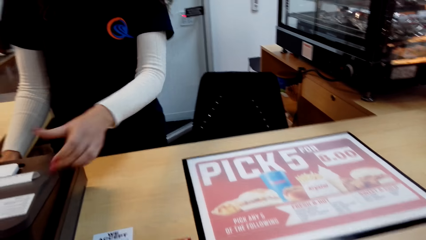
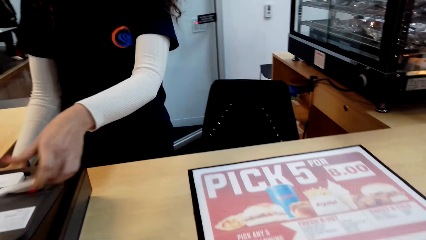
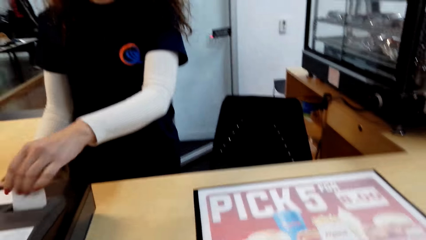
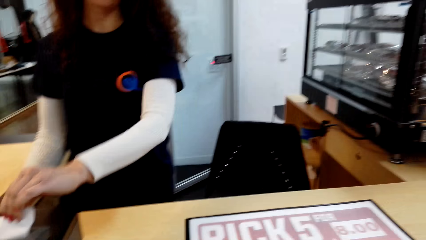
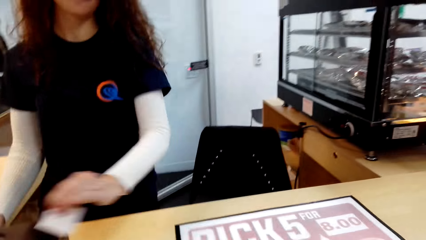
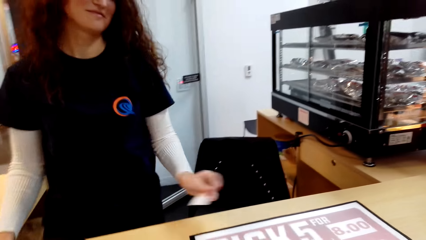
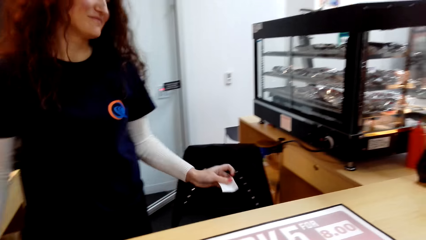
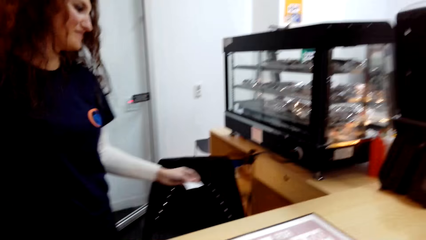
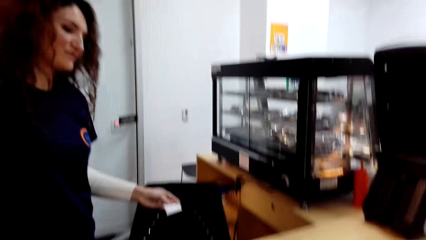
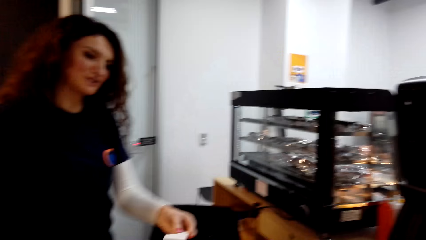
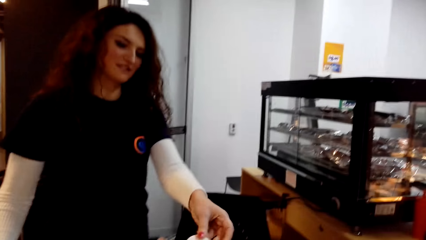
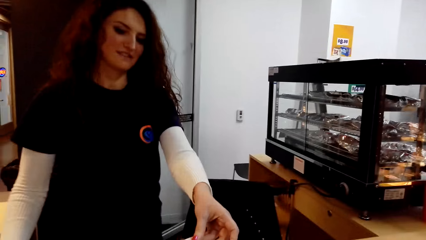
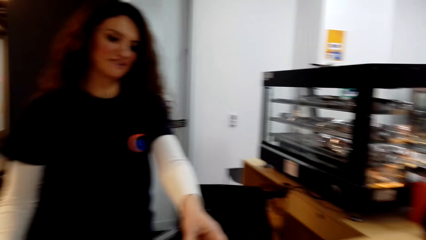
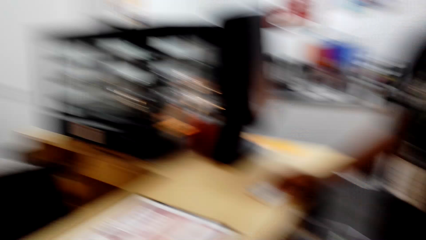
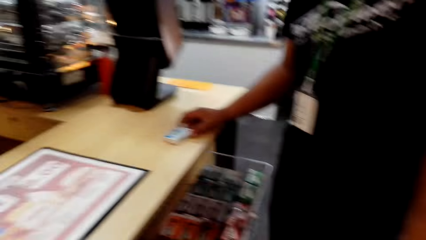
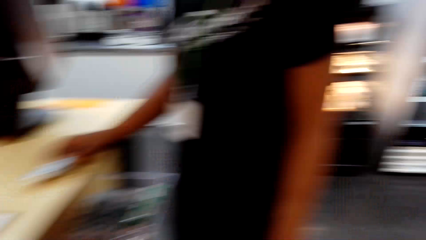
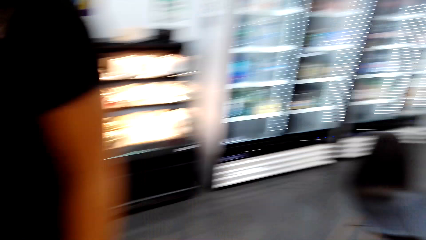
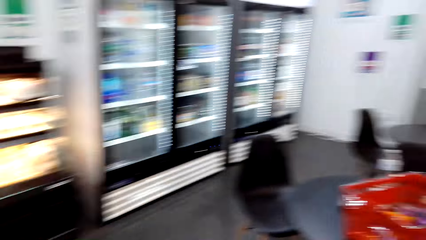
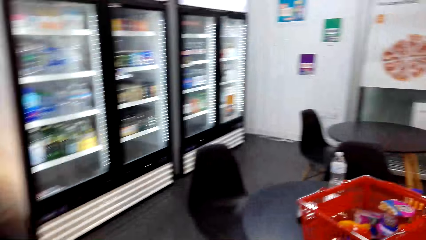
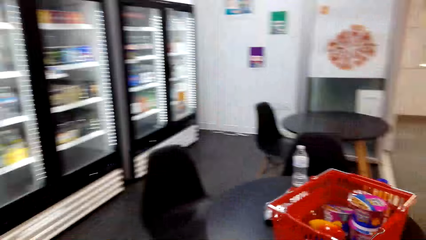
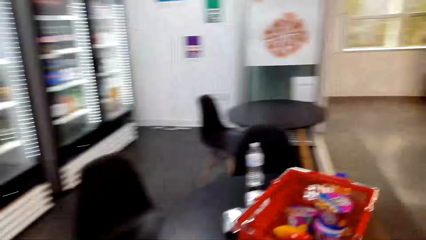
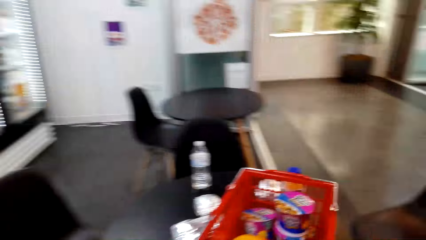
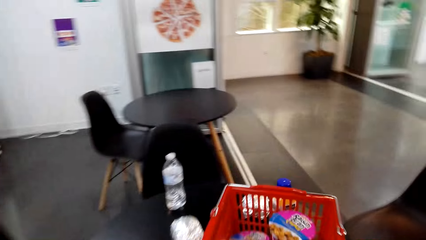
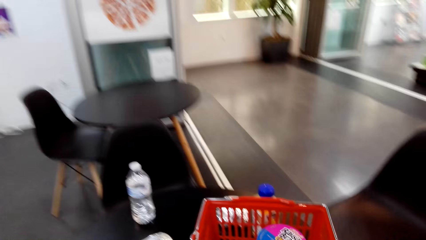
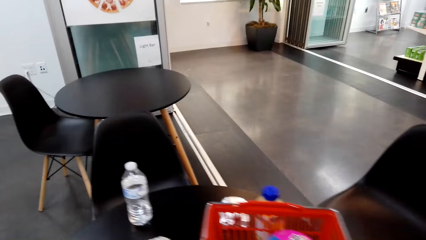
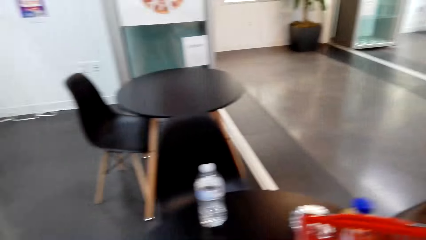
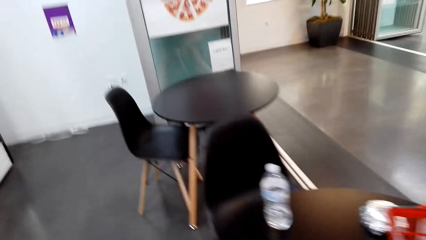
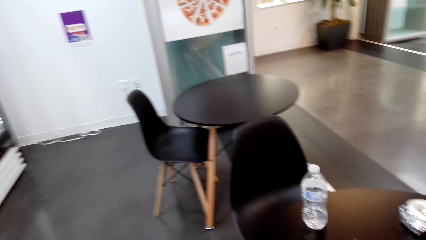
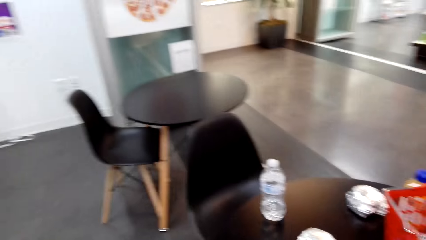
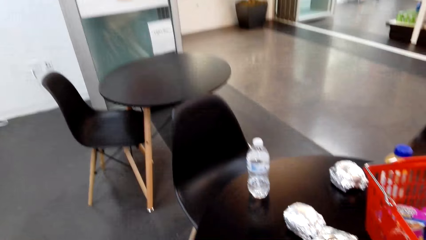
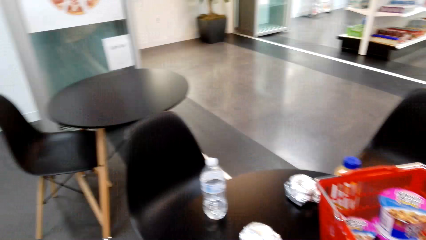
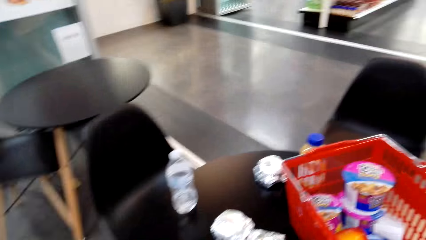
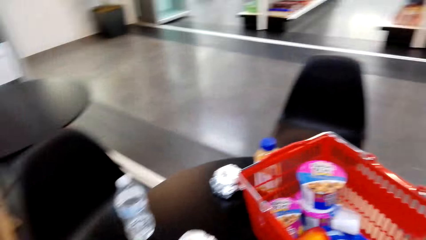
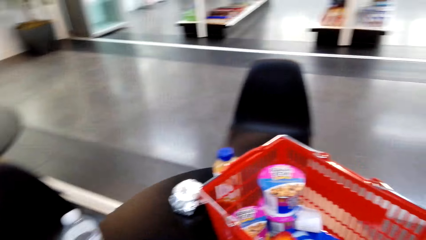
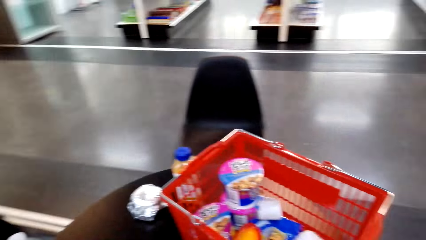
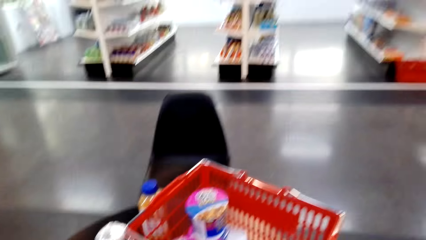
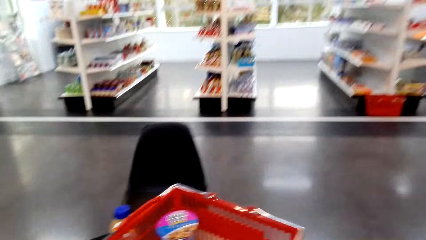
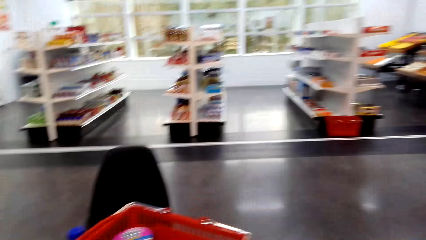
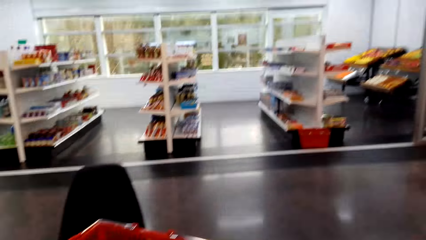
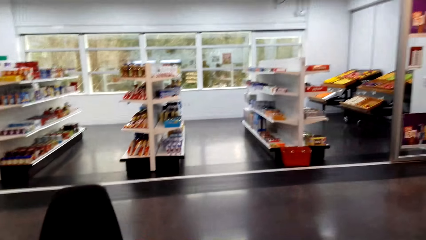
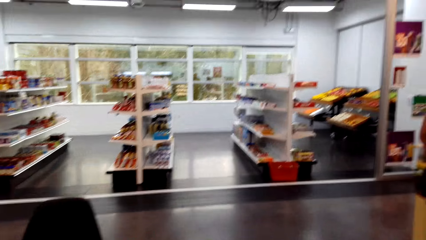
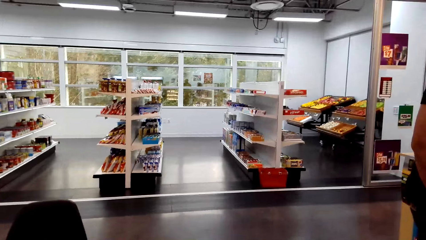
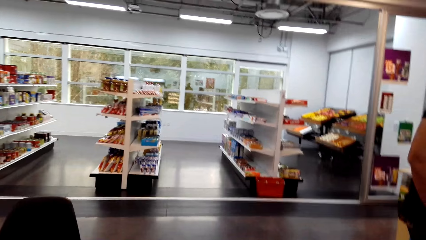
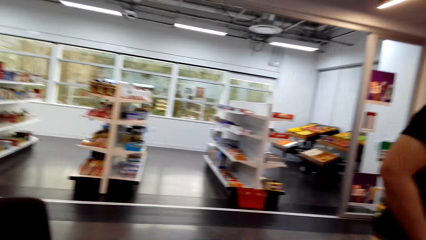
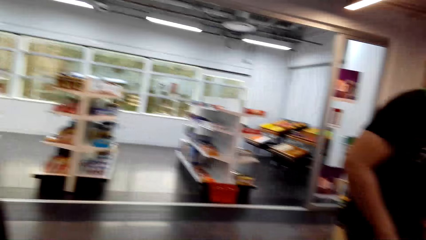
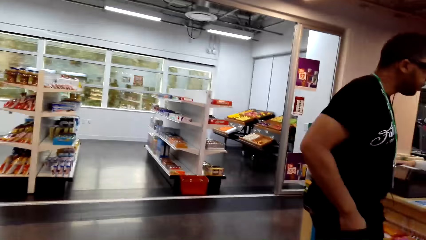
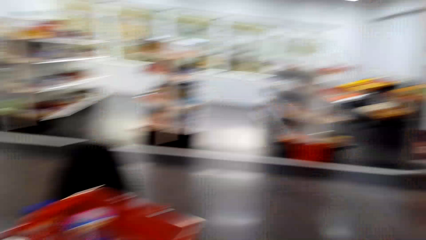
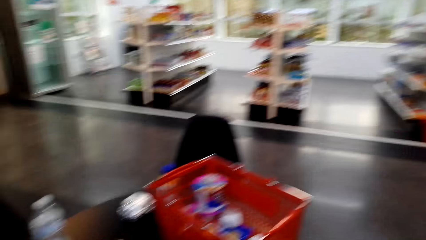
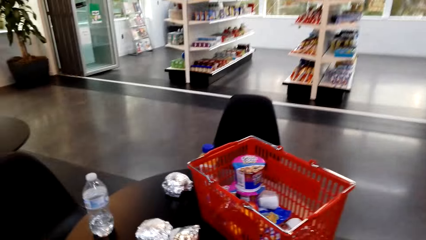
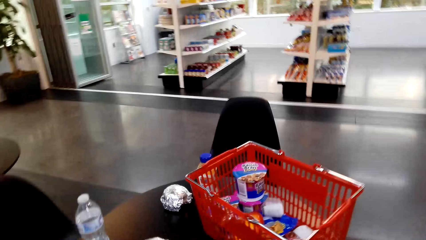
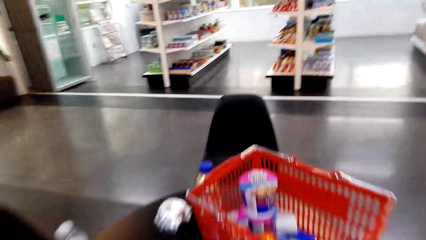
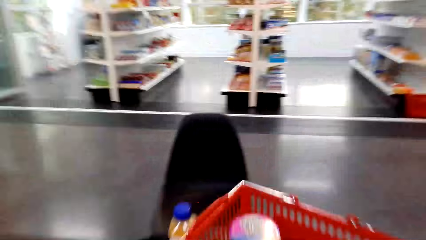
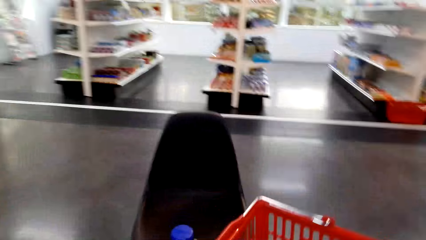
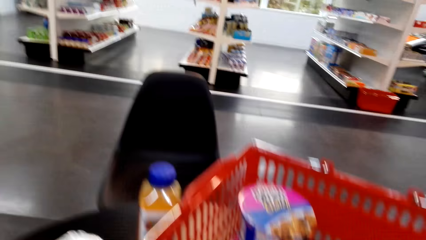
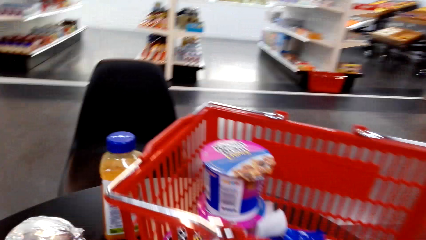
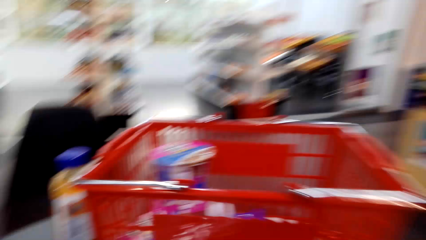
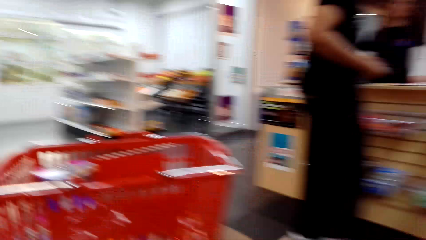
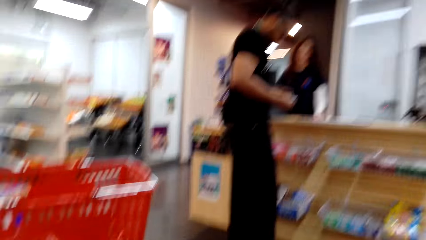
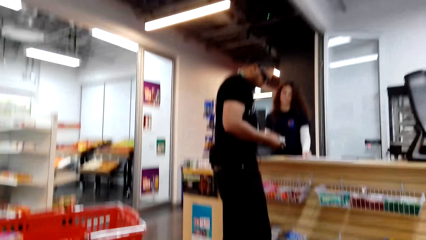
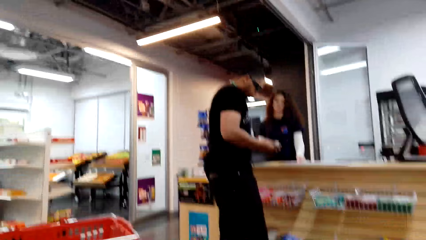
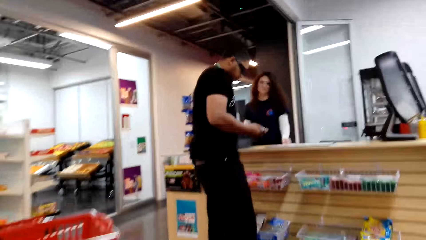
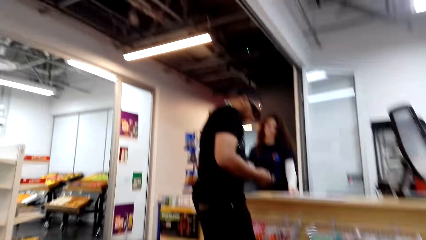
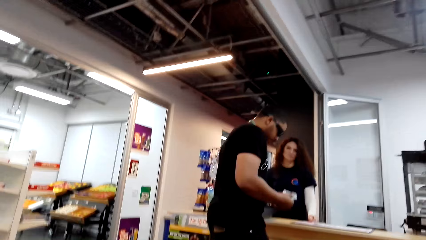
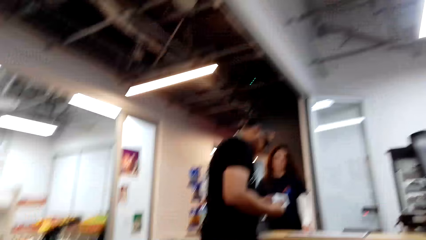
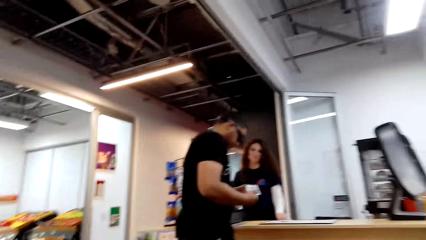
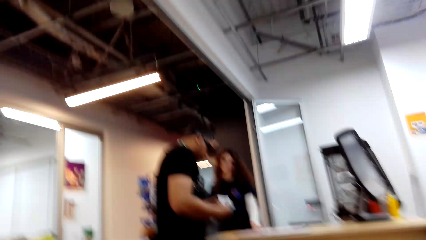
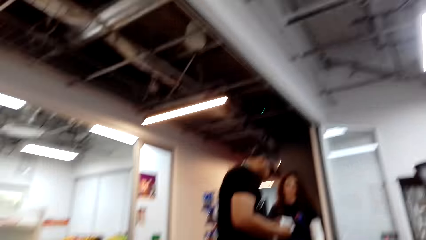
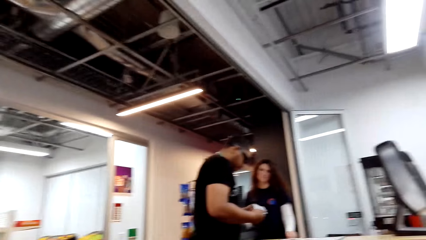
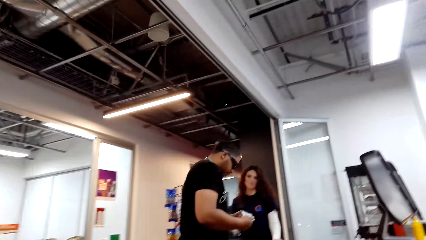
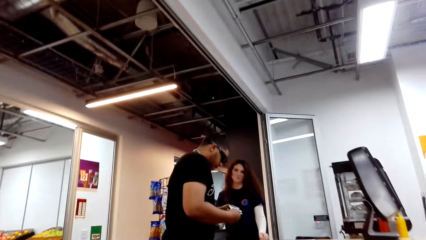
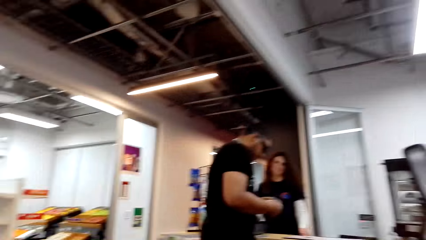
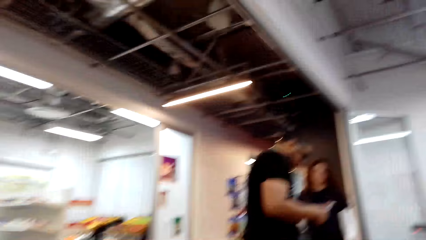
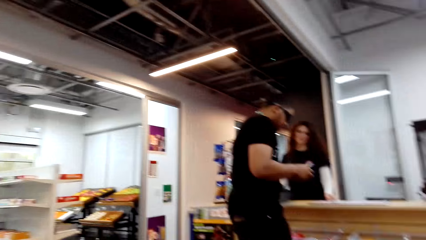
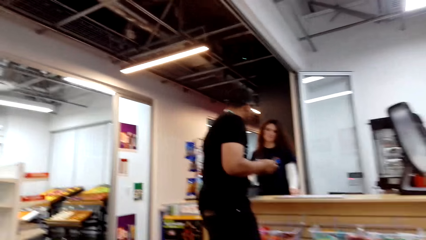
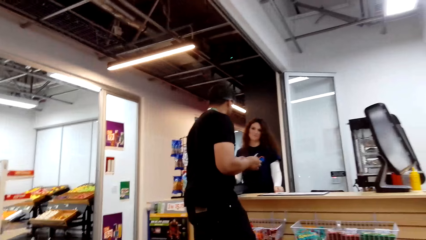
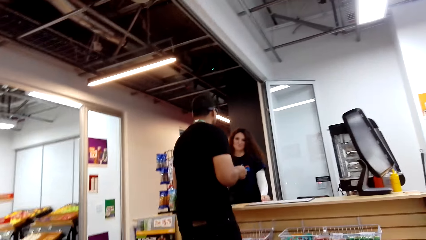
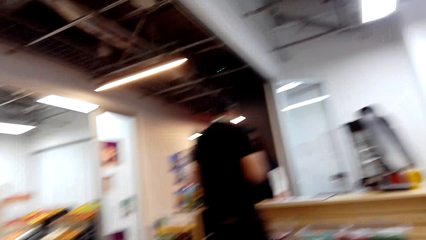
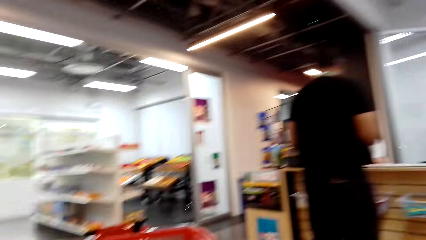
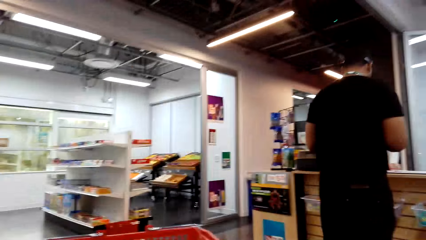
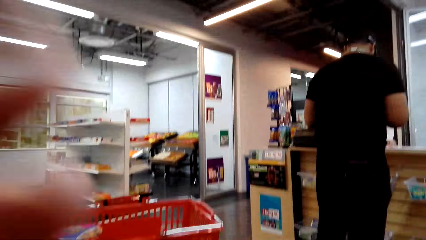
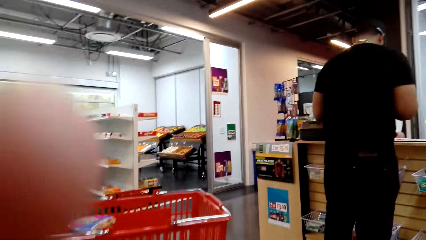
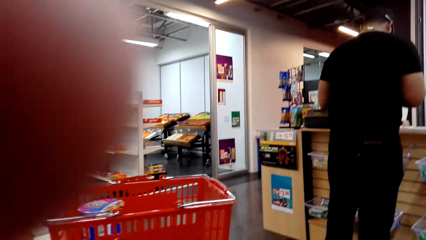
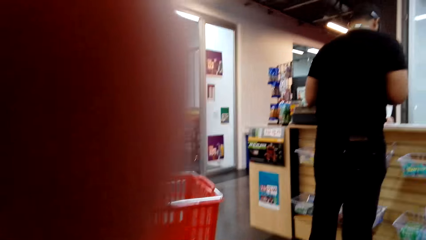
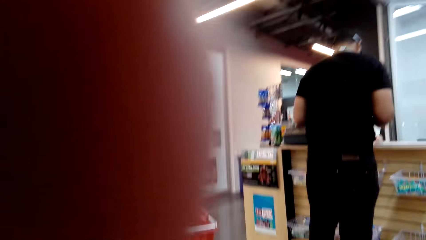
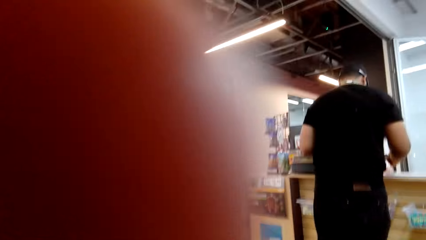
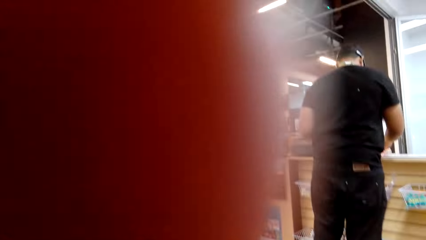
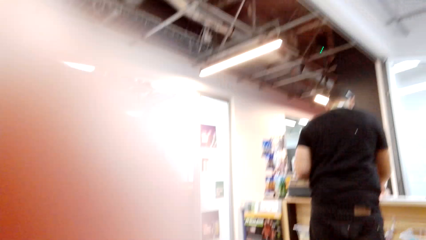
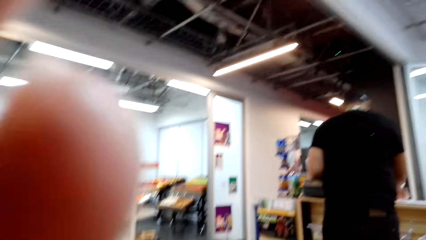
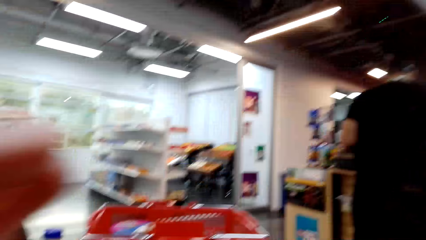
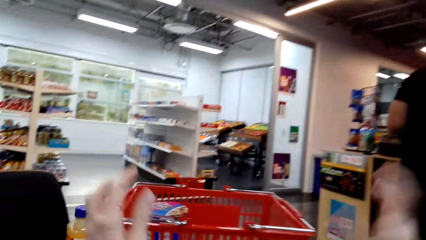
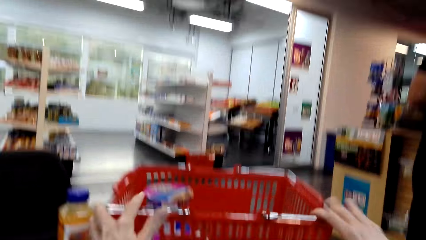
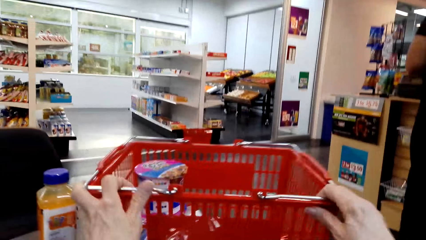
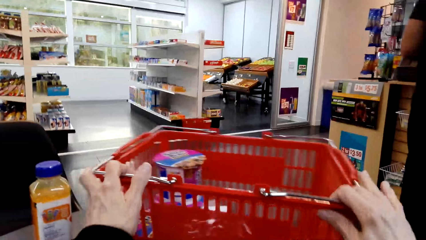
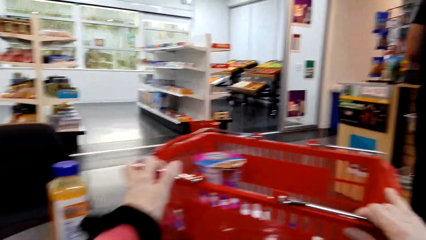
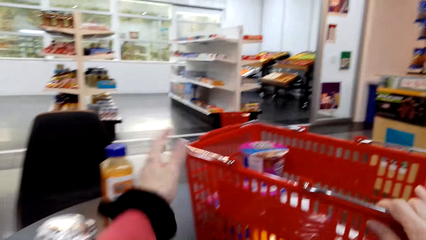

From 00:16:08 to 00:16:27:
A woman cuts a receipt. The camera wearer cuts the receipt. The woman gives the camera wearer the receipt. The camera wearer walks around the supermarket. They look around the supermarket. They dialogue to a person. They adjust the camera.
